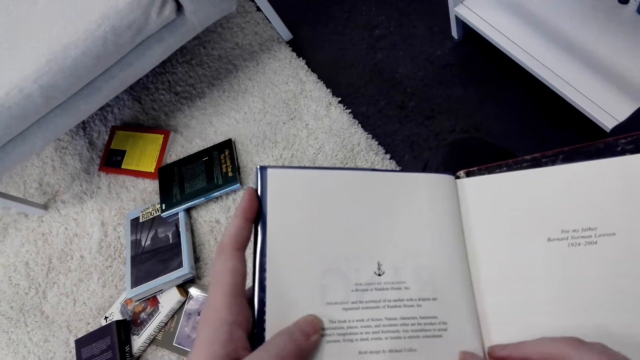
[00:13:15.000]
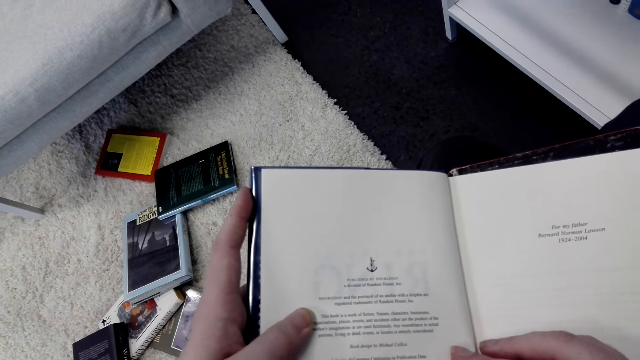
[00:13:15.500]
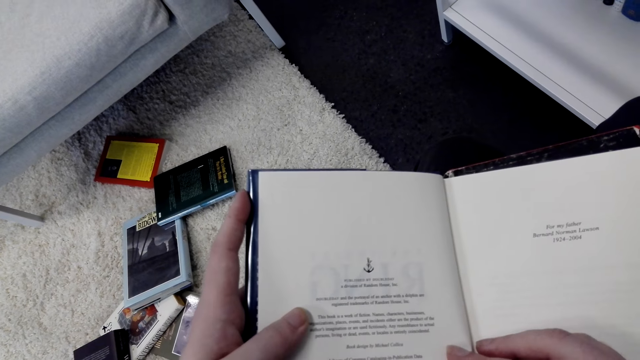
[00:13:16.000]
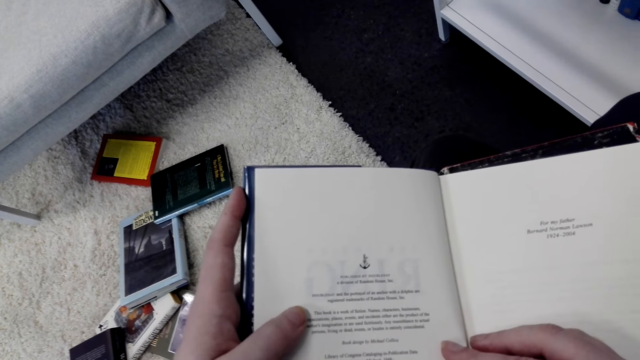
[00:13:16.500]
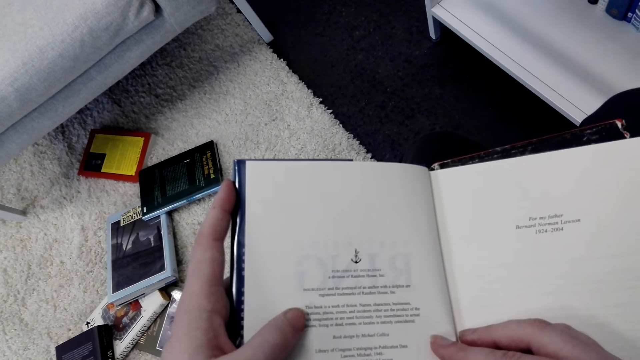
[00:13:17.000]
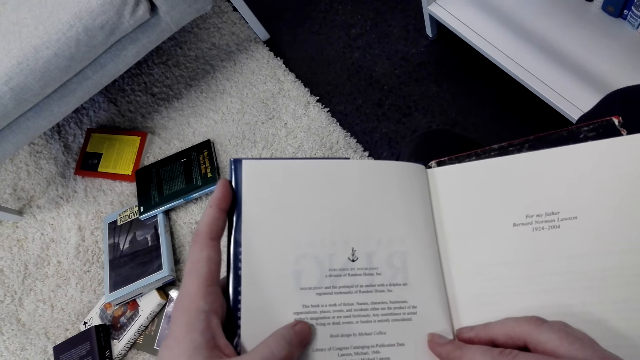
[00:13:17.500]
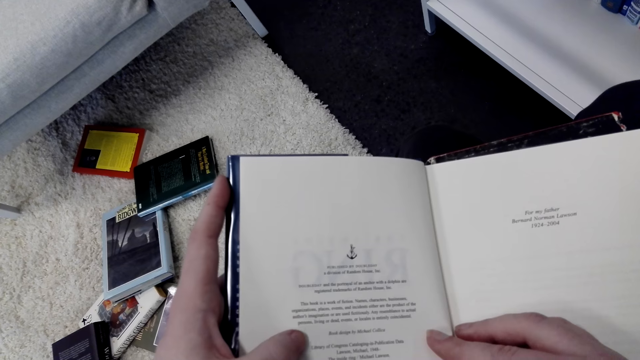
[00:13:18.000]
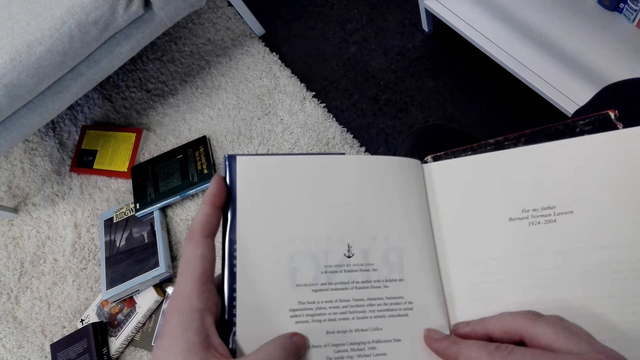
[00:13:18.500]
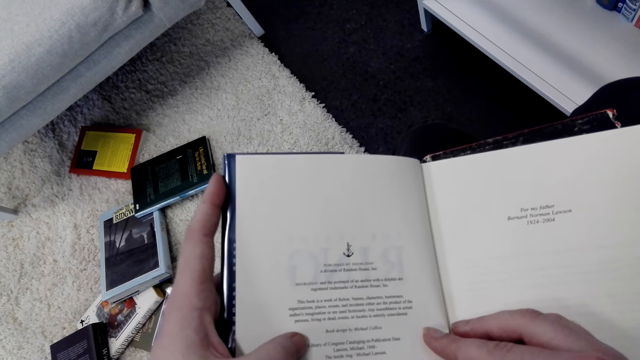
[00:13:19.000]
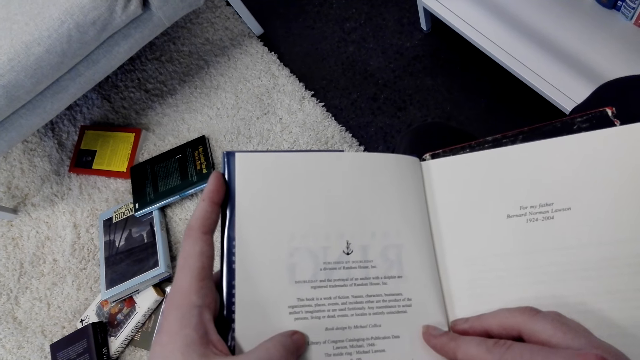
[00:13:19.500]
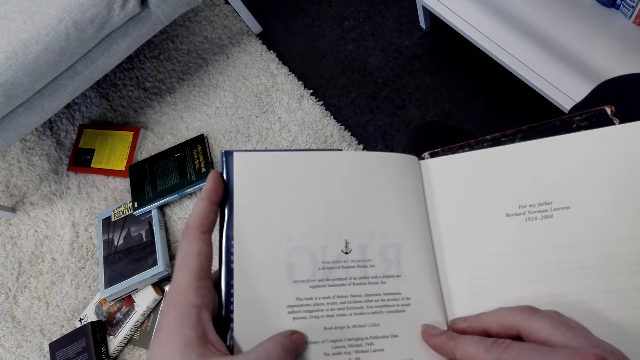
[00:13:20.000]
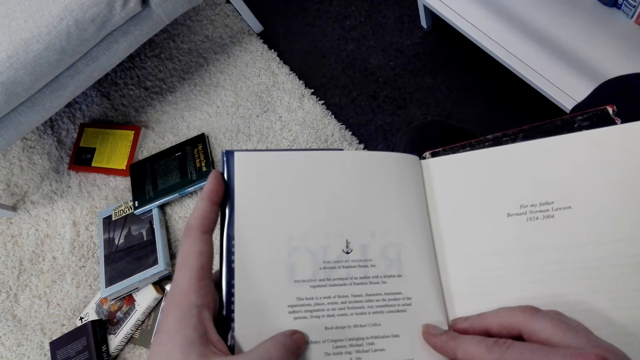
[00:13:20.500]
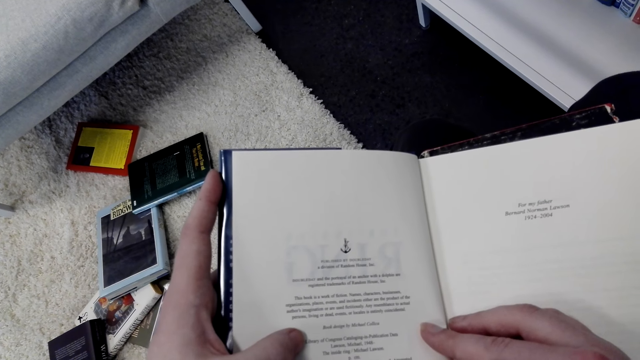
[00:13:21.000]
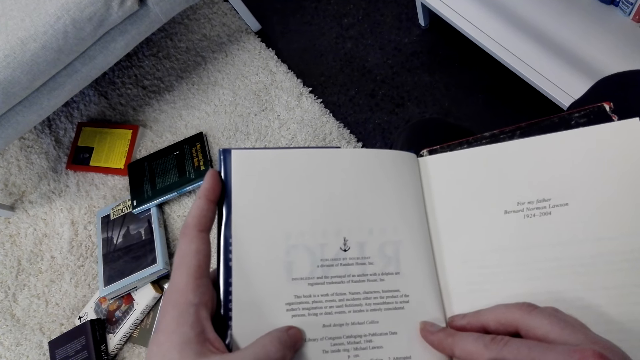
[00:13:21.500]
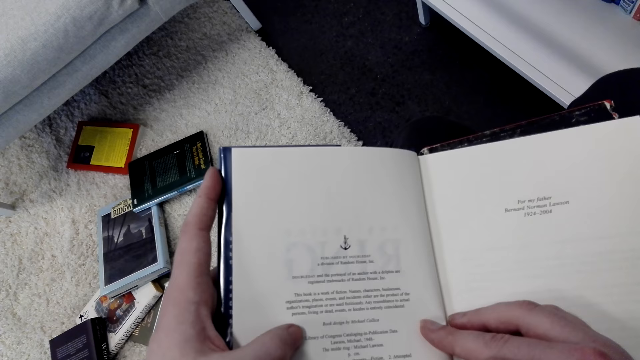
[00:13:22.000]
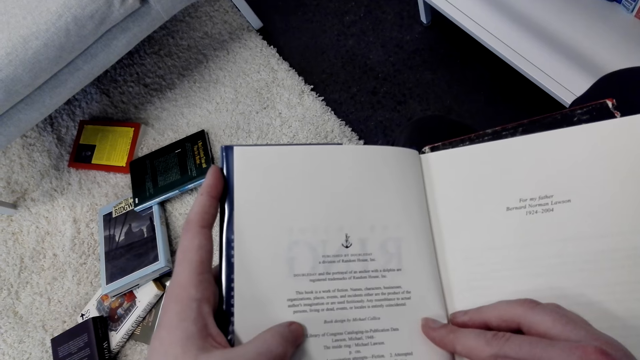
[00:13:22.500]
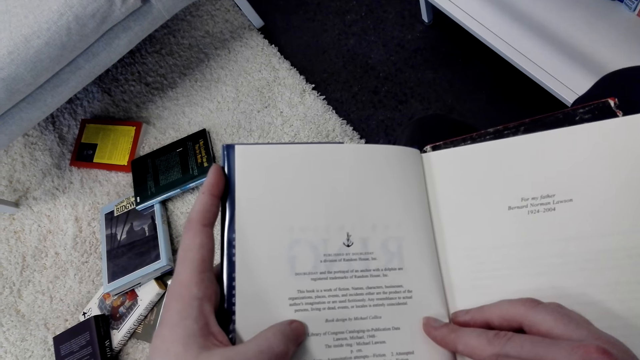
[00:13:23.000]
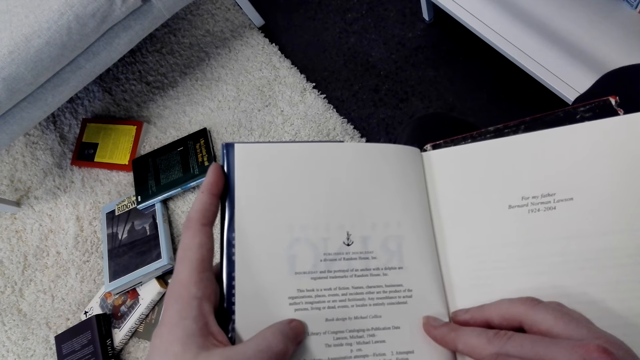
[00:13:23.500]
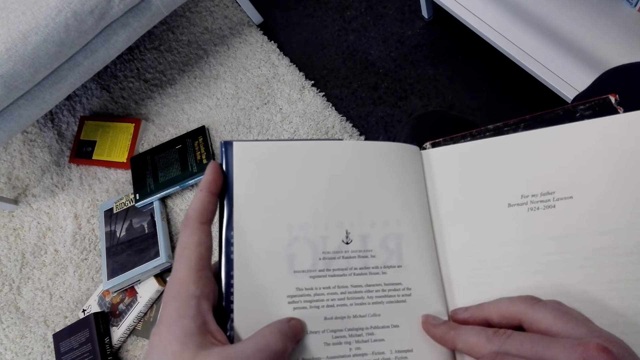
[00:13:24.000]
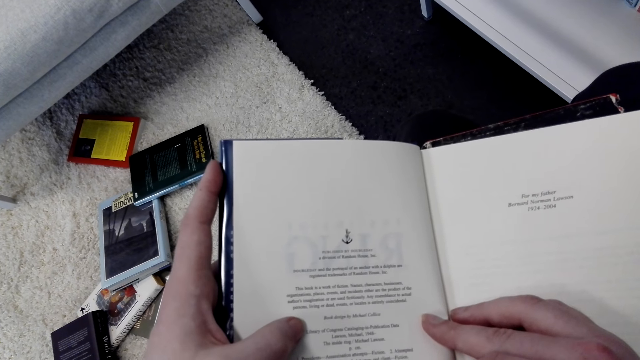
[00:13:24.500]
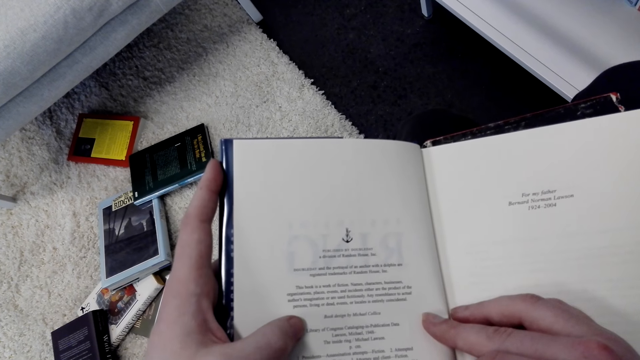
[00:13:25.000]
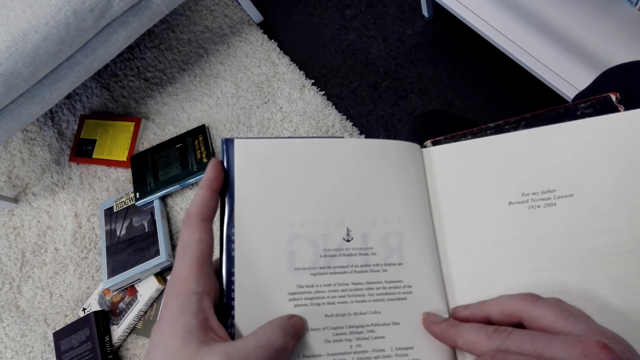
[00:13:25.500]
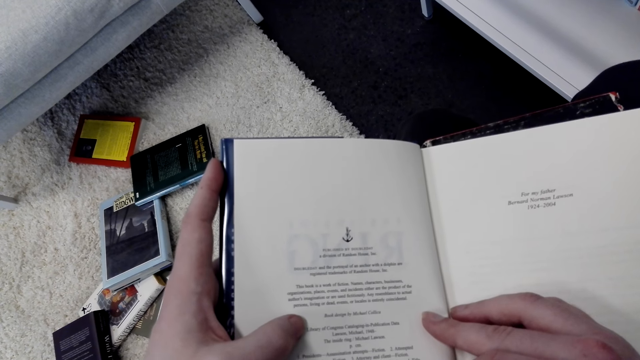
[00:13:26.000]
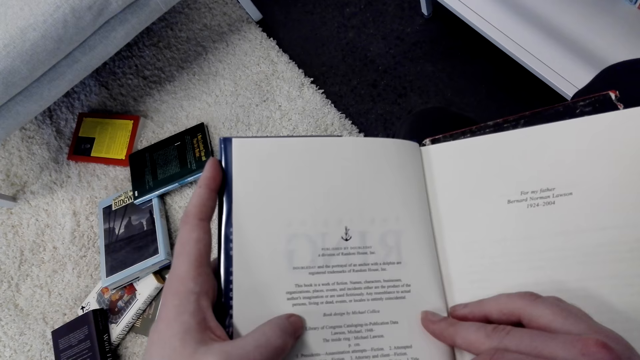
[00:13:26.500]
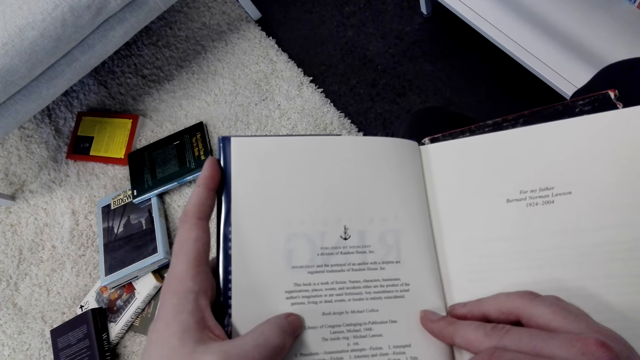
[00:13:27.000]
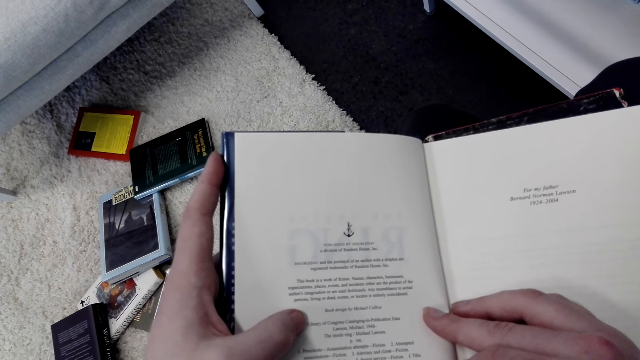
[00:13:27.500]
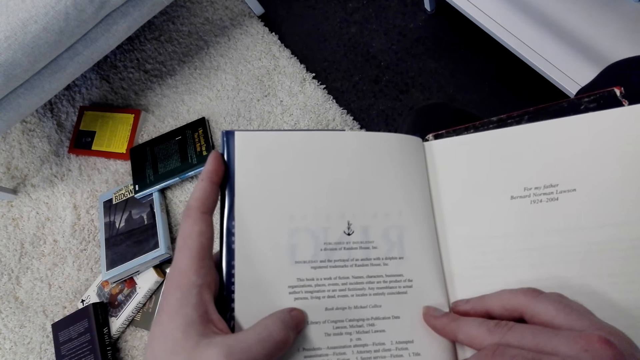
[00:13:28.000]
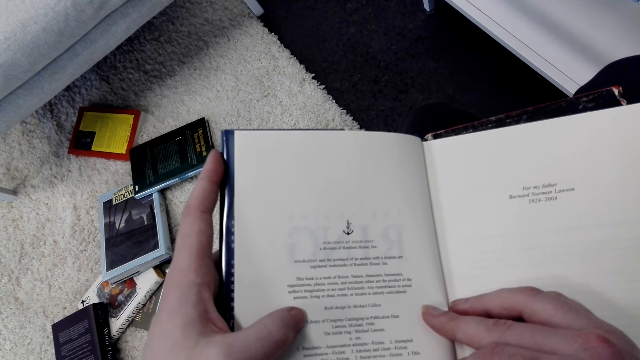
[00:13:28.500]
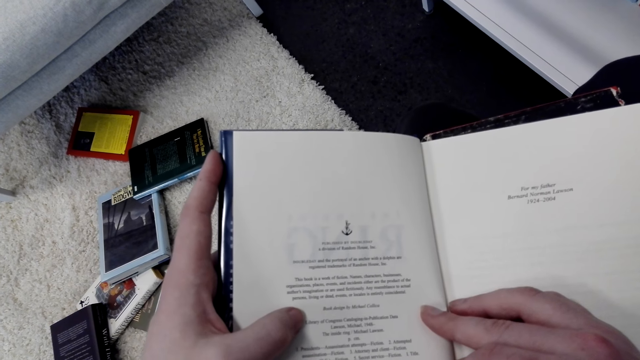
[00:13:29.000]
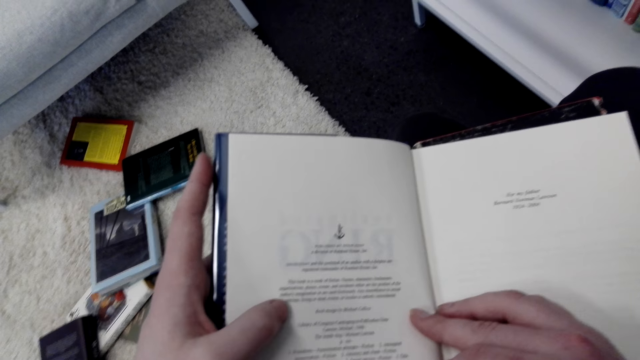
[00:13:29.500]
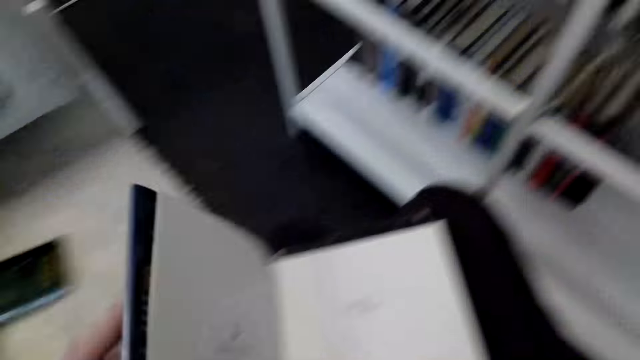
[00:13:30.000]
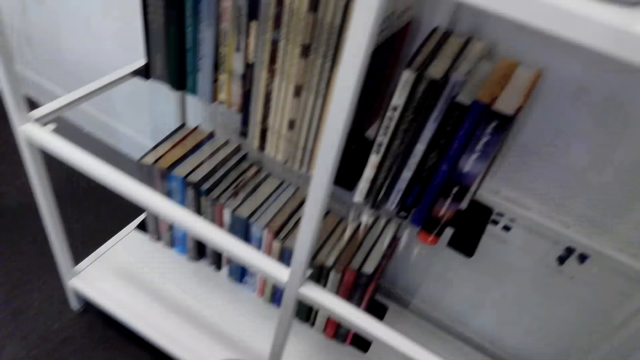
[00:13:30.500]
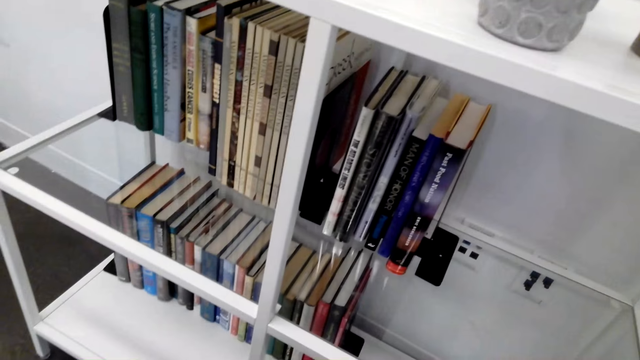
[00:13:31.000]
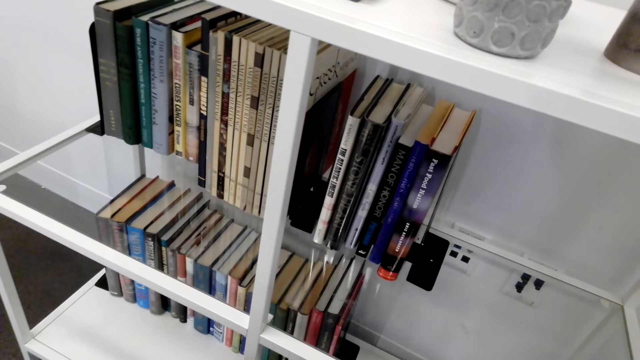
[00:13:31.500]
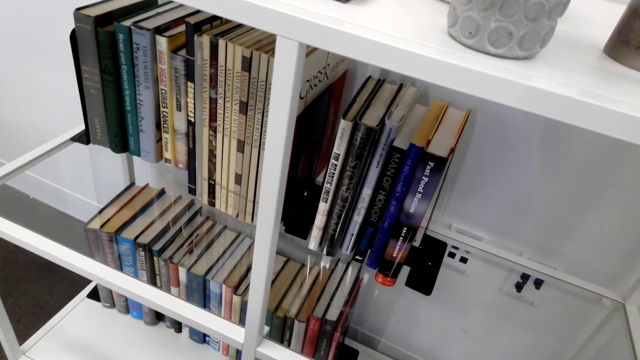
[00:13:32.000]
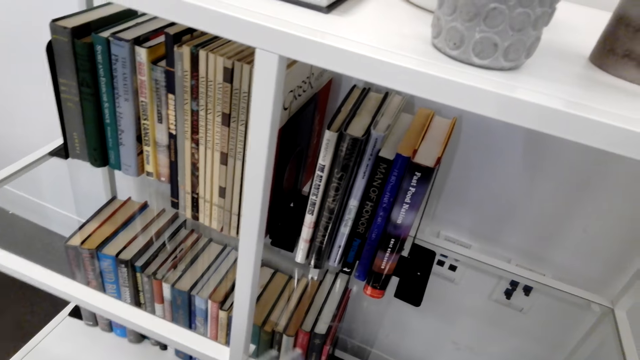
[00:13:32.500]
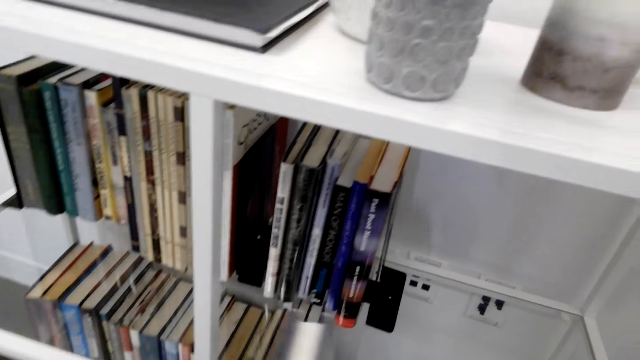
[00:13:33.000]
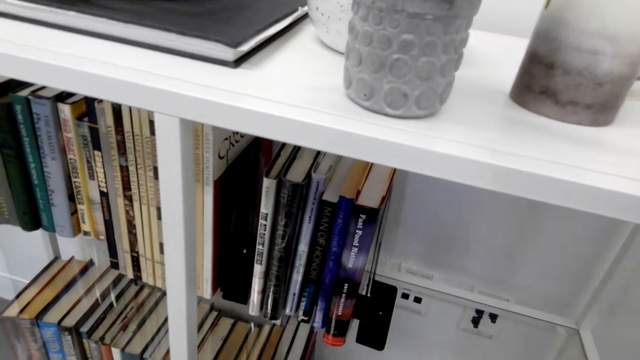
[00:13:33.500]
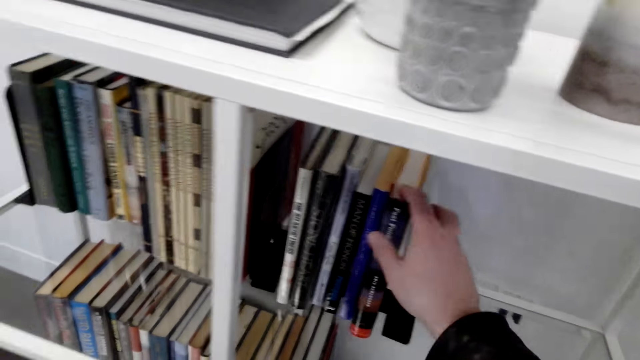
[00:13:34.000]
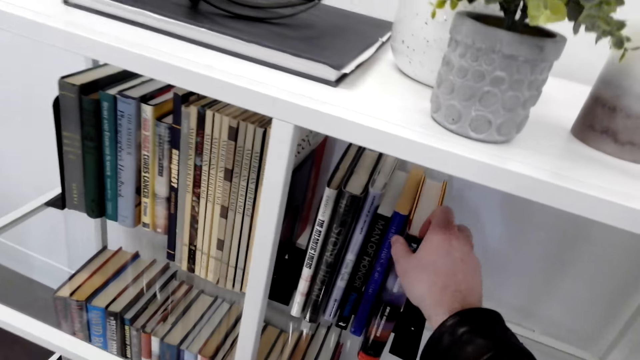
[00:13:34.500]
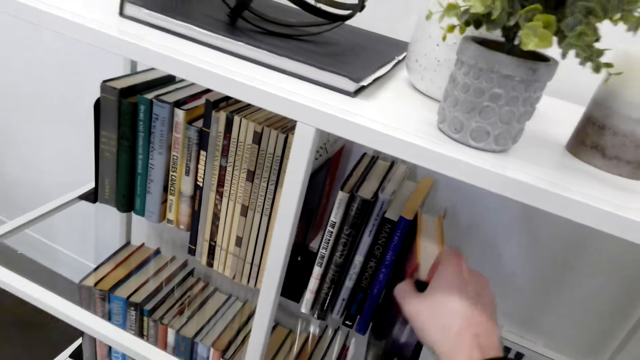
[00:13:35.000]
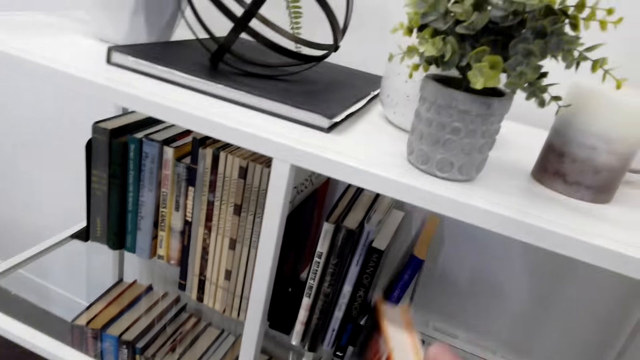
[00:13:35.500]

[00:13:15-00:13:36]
The camera wearer stares at the book. They close the book. They put the book on the shelf.
